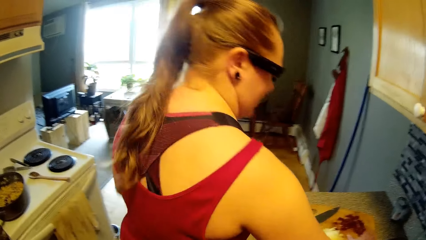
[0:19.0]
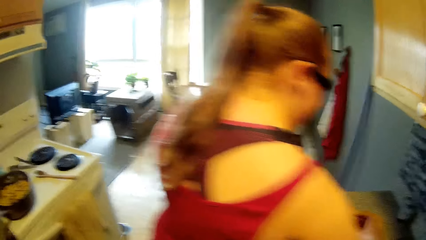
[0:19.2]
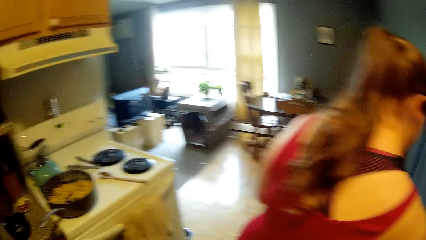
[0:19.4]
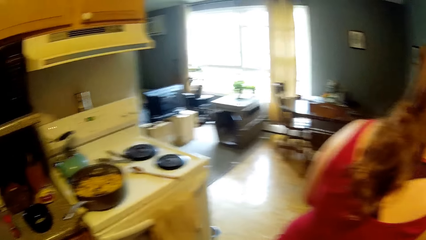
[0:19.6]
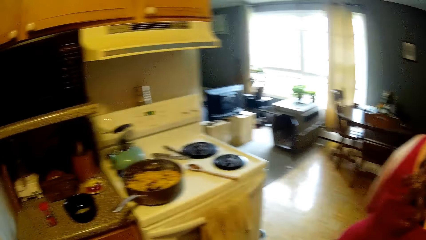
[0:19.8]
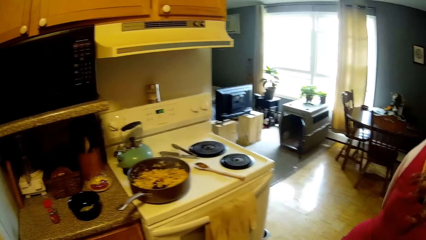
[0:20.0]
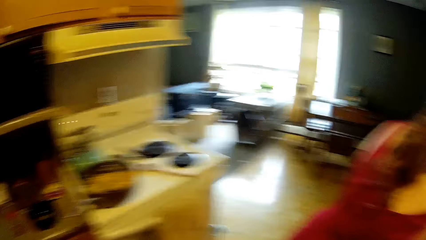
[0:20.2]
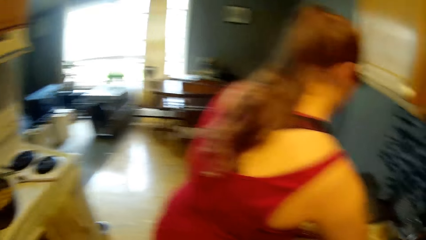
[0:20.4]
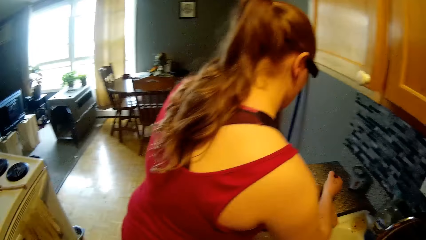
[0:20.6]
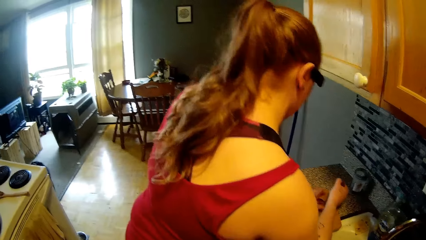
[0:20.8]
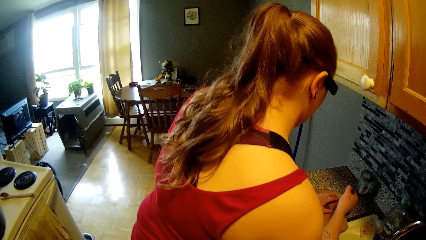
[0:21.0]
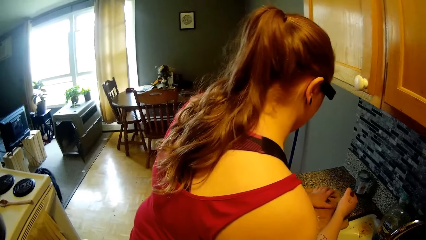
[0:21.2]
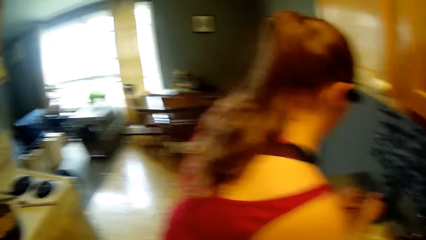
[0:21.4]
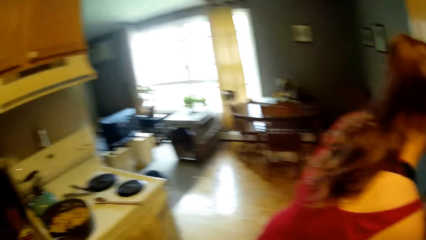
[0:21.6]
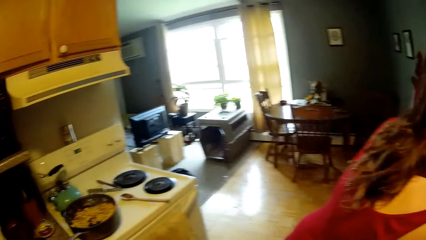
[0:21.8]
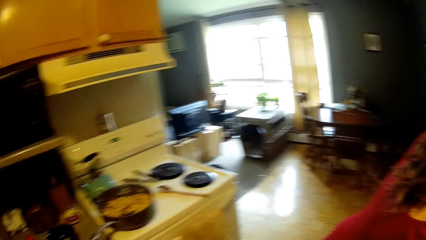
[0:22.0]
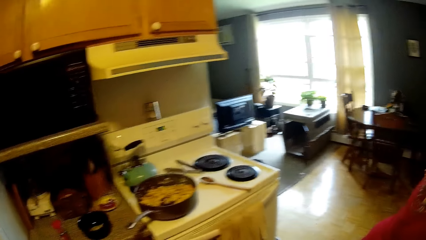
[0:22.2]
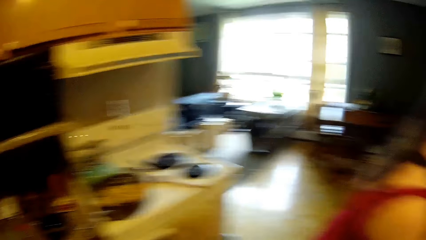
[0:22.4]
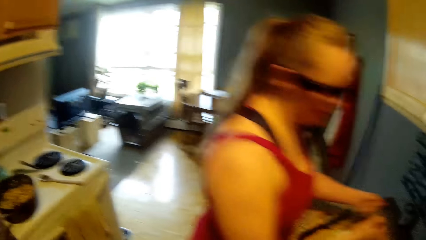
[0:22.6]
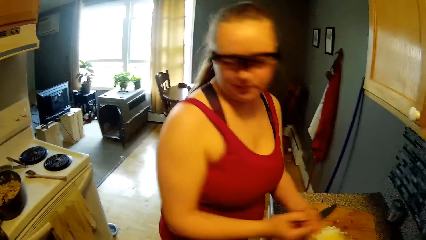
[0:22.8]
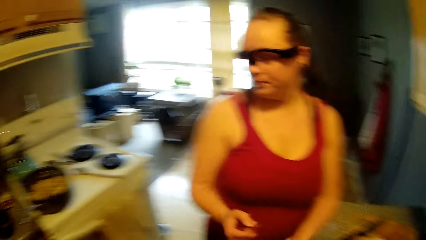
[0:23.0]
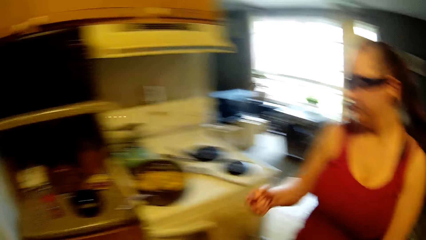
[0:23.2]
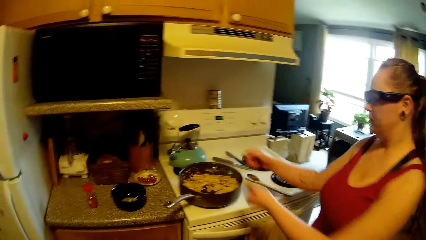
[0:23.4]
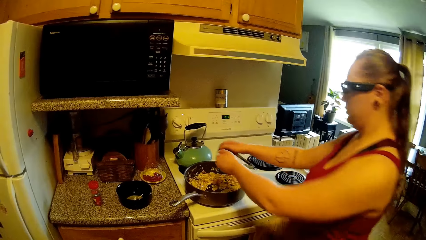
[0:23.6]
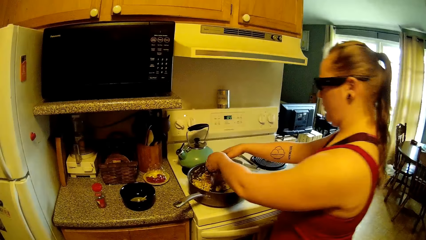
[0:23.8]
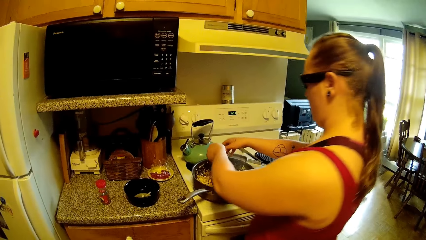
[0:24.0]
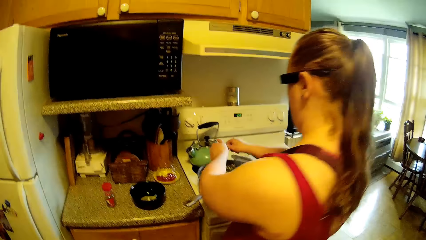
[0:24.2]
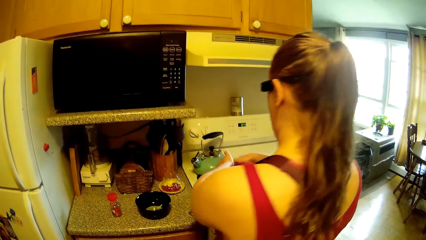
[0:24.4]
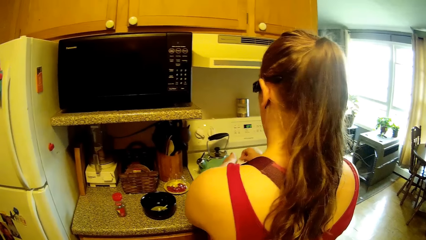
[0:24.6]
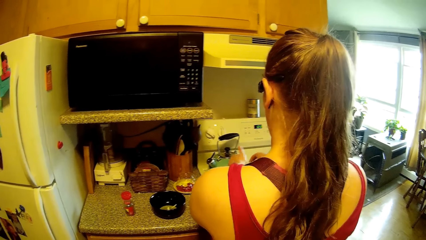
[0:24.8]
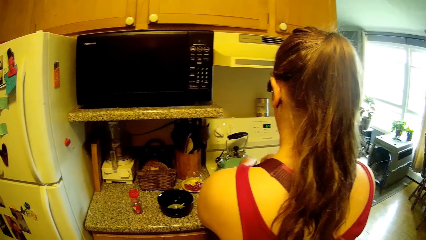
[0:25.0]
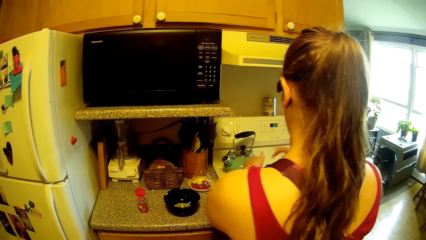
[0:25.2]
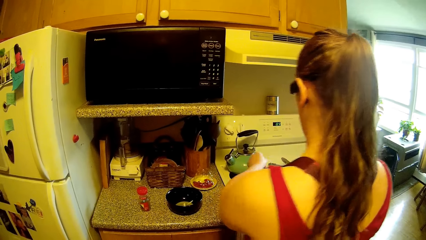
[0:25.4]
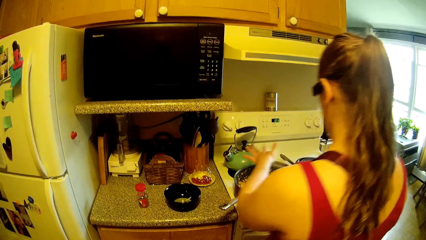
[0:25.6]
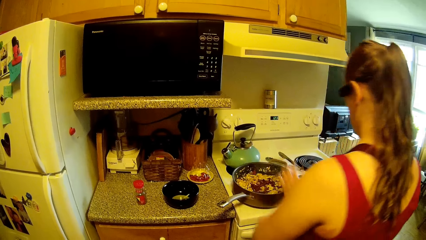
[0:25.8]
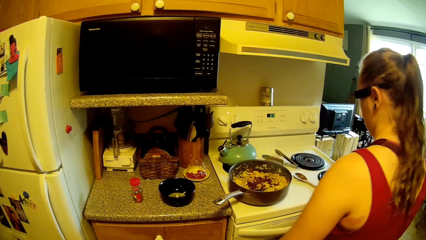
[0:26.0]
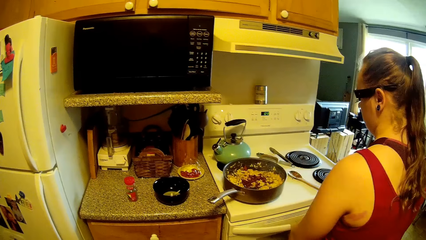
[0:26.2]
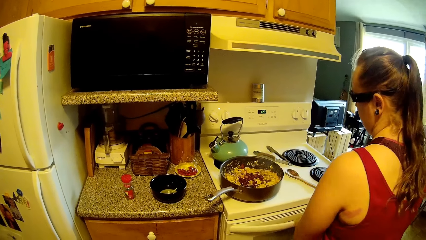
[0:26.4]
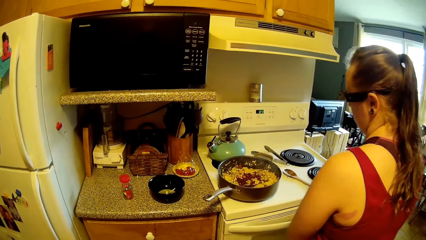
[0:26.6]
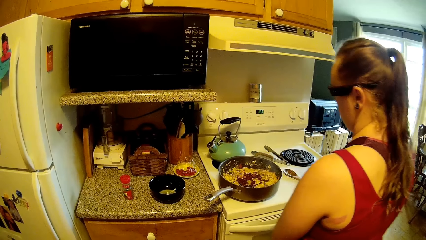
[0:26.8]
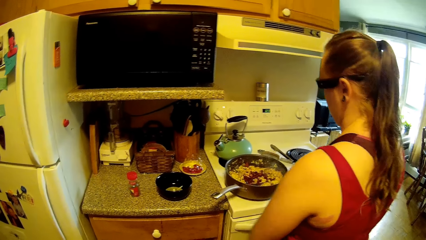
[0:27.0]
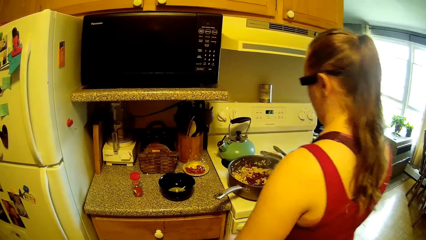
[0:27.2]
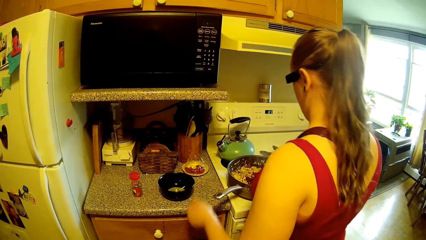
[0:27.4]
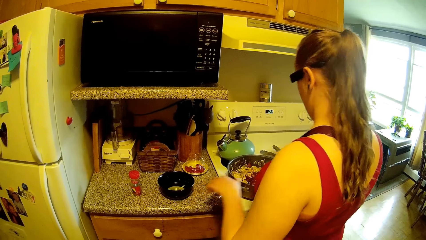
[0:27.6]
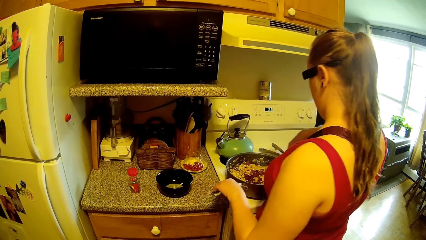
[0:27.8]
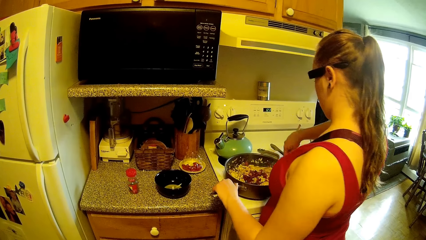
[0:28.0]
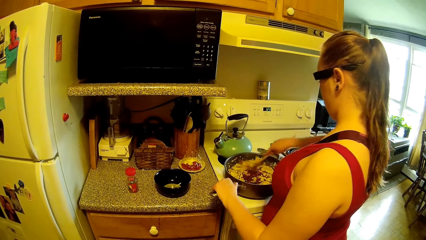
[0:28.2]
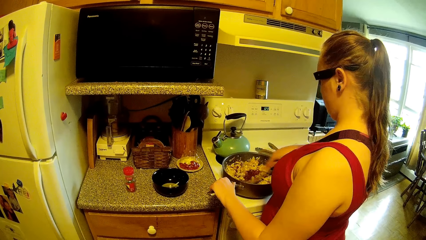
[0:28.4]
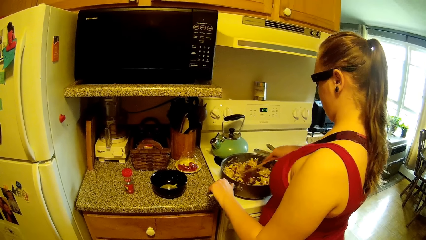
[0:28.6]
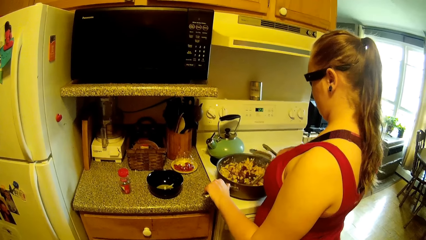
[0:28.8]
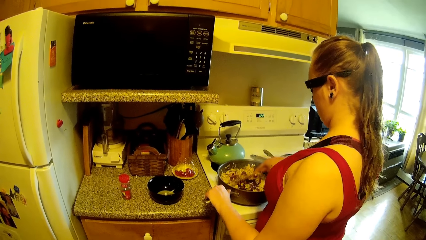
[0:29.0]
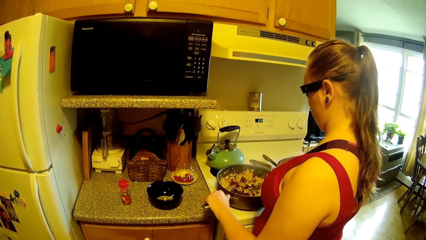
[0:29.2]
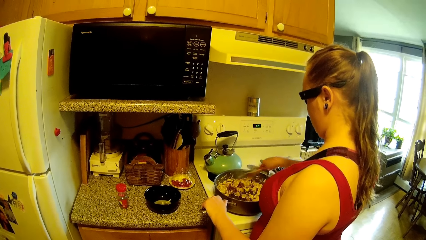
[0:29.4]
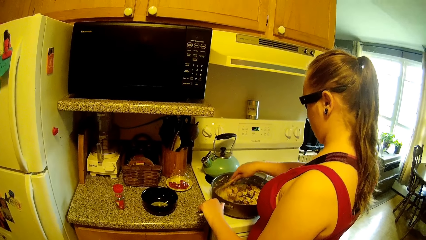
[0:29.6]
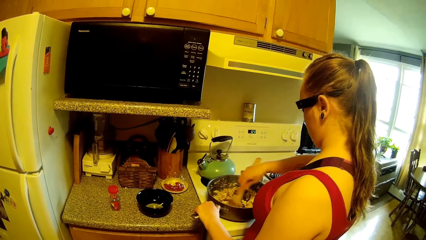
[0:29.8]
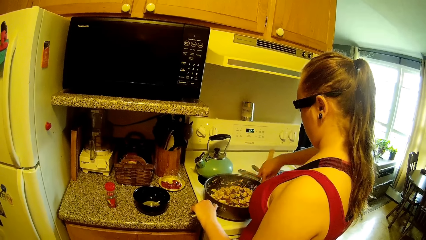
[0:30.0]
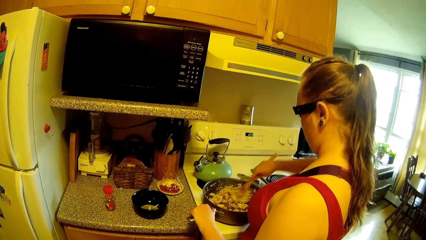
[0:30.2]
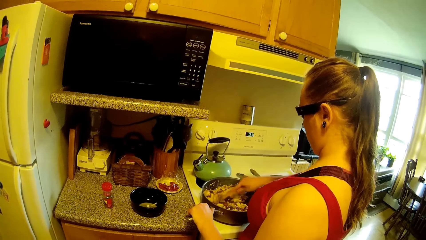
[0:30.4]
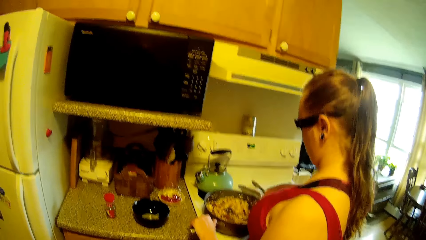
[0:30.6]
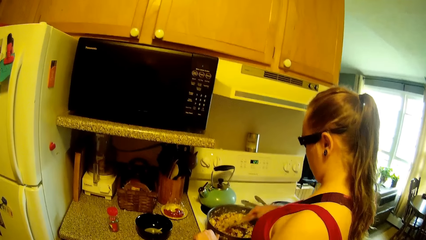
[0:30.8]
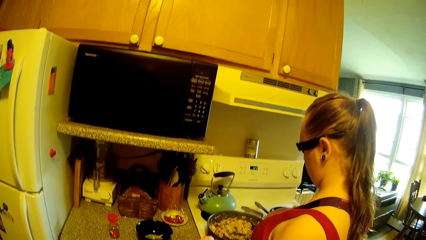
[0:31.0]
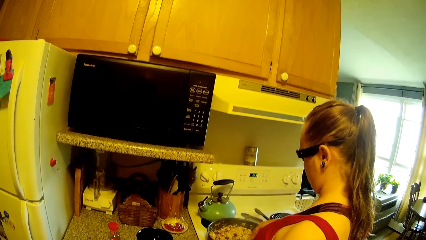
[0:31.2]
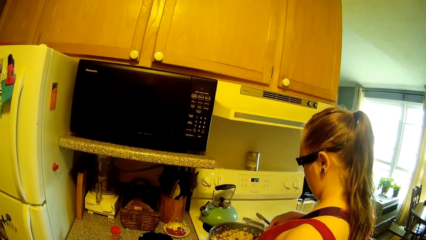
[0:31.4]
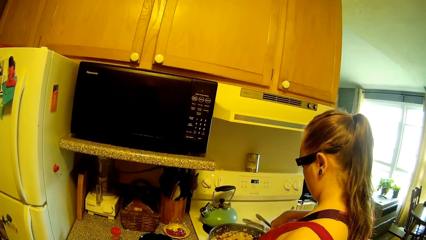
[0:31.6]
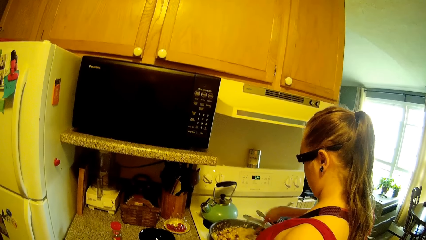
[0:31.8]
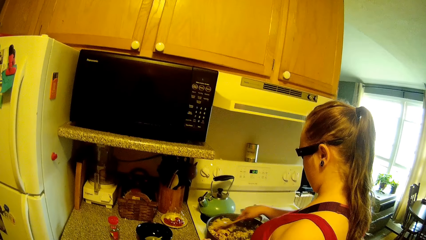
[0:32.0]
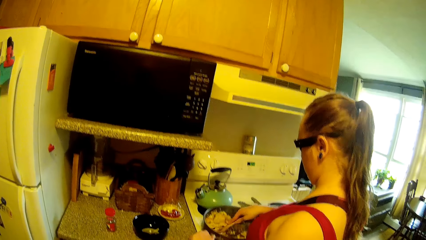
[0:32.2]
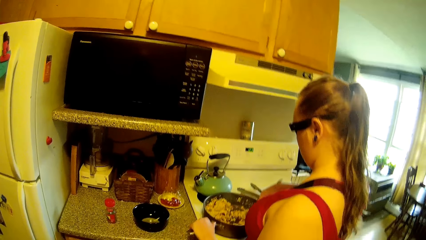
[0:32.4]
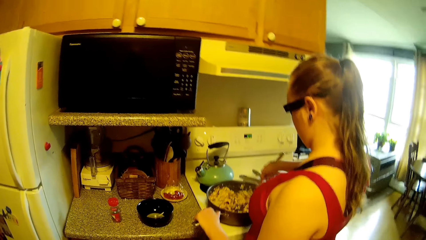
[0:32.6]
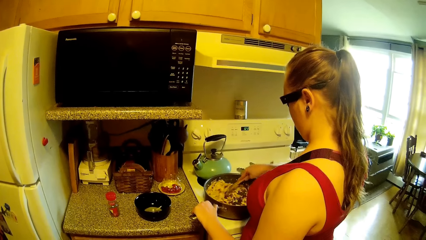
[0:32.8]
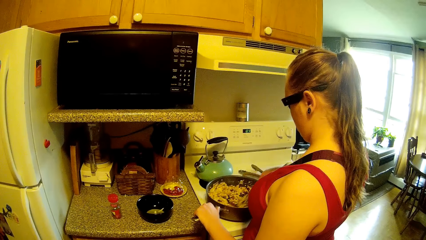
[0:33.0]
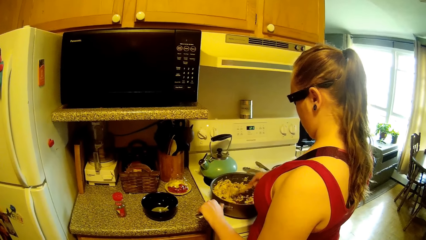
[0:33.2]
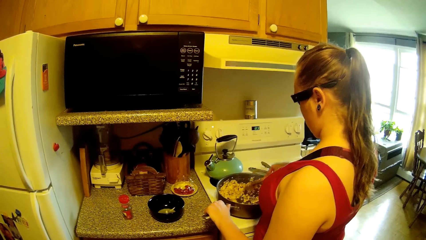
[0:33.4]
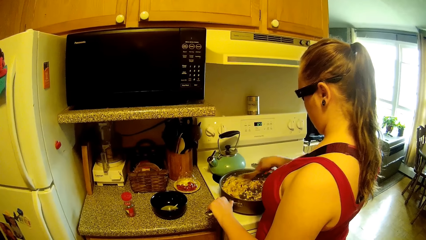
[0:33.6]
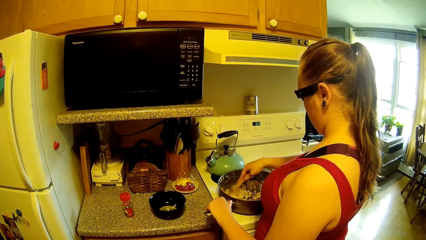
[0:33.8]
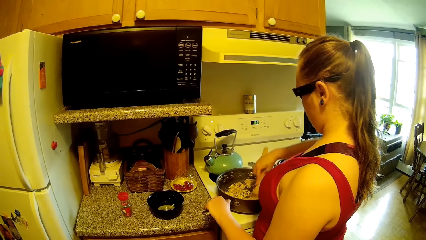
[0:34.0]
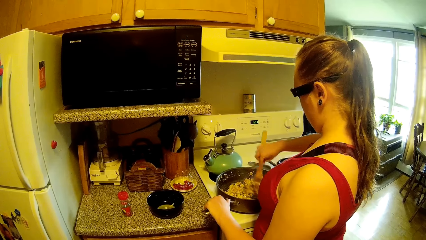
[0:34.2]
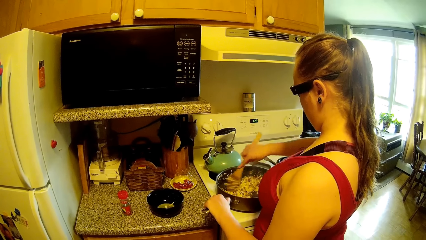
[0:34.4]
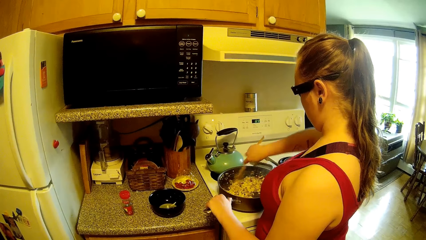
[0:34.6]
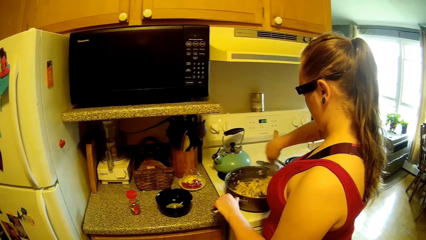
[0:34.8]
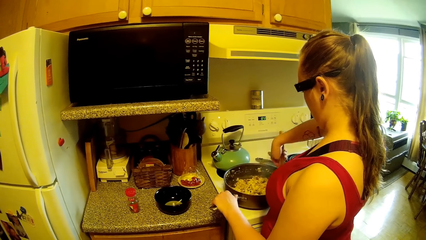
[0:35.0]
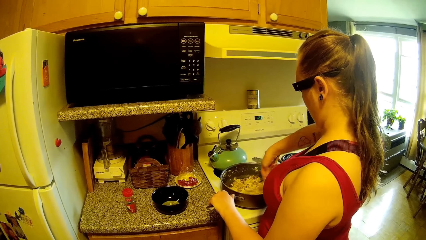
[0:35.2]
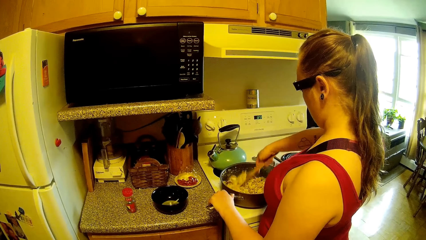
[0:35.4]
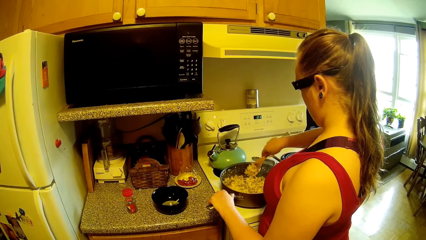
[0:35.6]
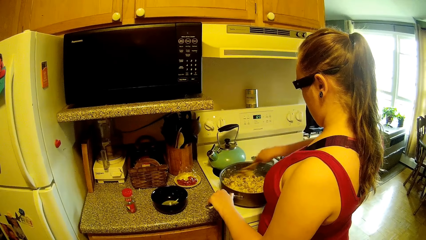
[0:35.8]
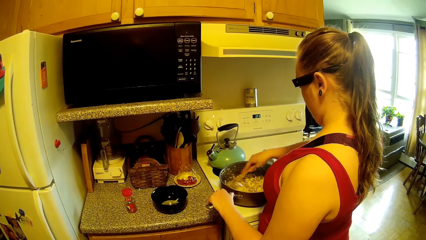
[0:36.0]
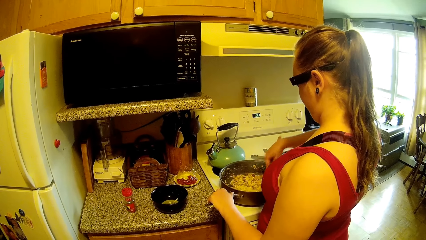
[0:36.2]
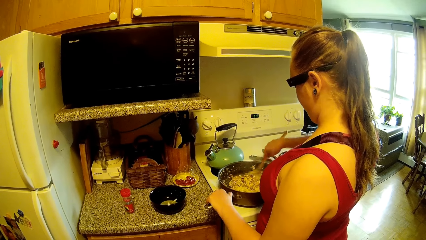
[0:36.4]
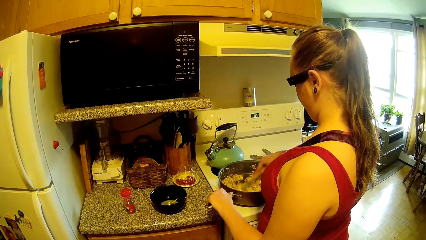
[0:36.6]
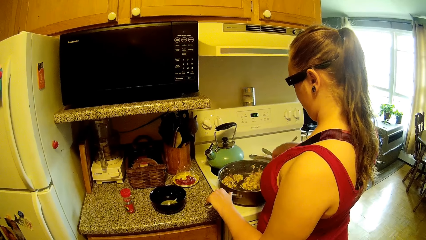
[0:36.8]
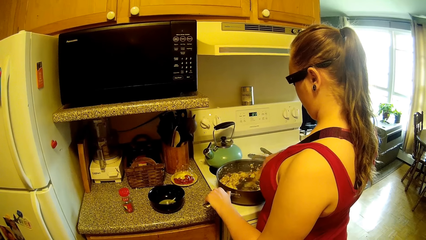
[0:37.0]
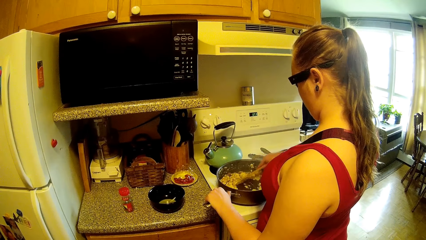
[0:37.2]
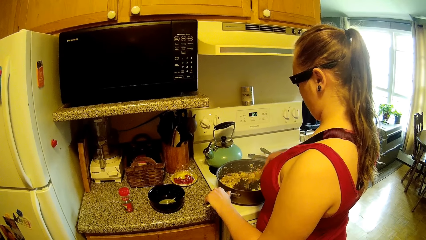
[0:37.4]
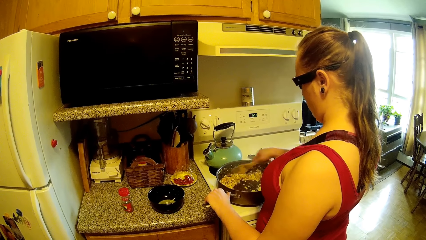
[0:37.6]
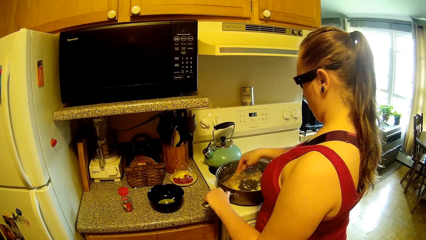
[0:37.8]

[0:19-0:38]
The woman takes ingredients from a board on a counter with her hands. The woman pours the ingredients into a pan of food on a cooker. The woman holds the handle of the pan with her left hand and stirs the food in the pan with a wooden spoon.
